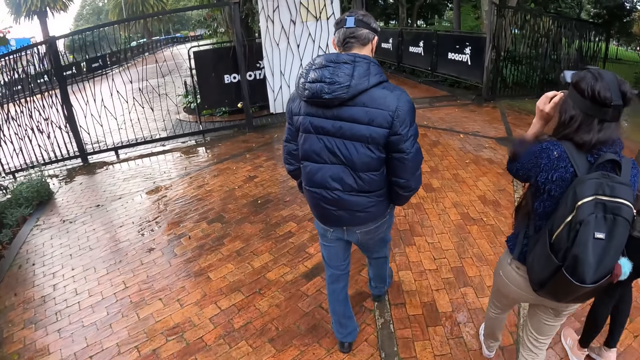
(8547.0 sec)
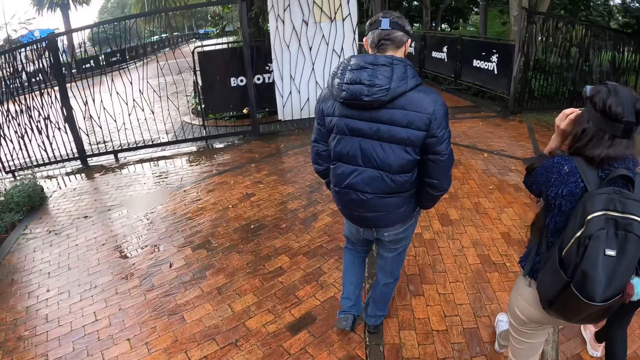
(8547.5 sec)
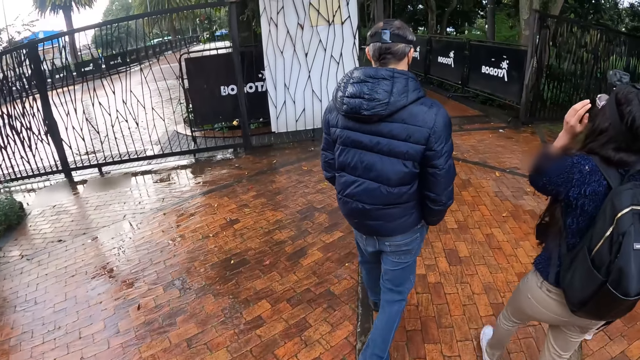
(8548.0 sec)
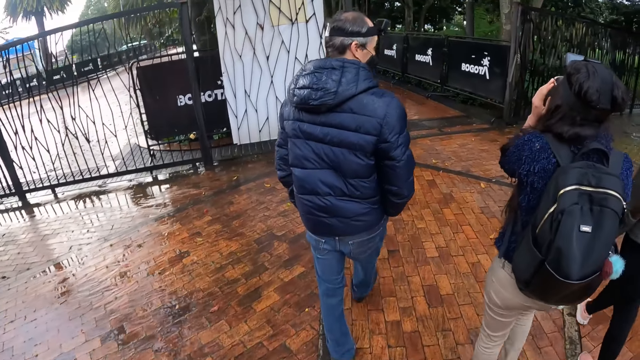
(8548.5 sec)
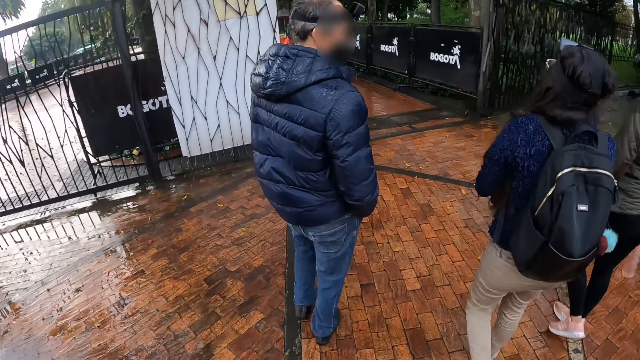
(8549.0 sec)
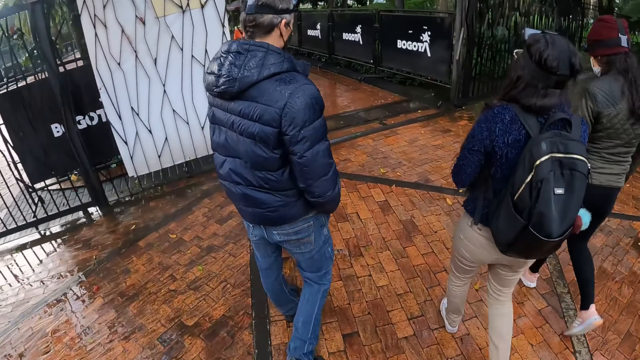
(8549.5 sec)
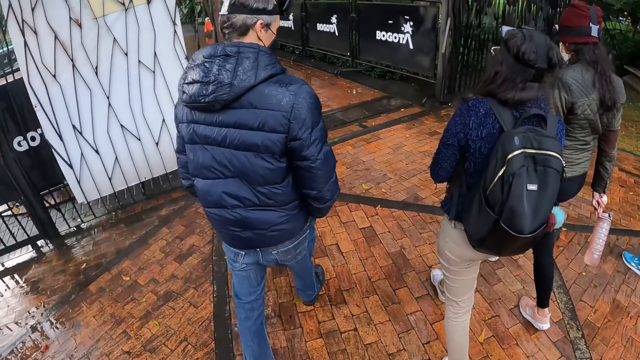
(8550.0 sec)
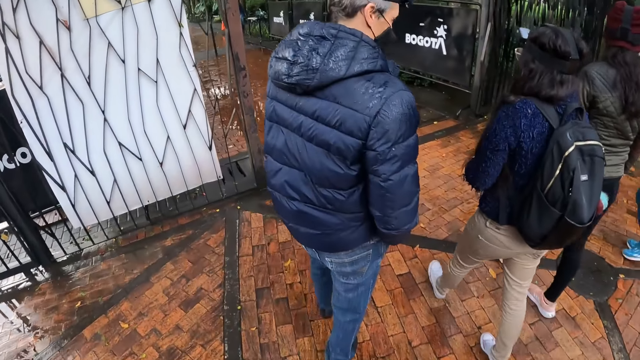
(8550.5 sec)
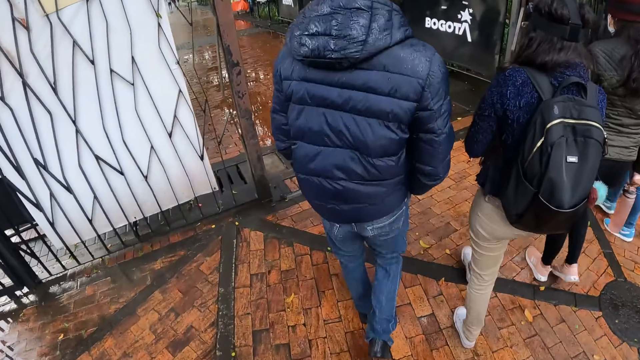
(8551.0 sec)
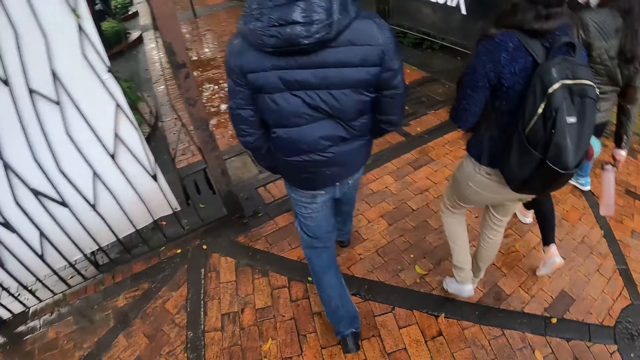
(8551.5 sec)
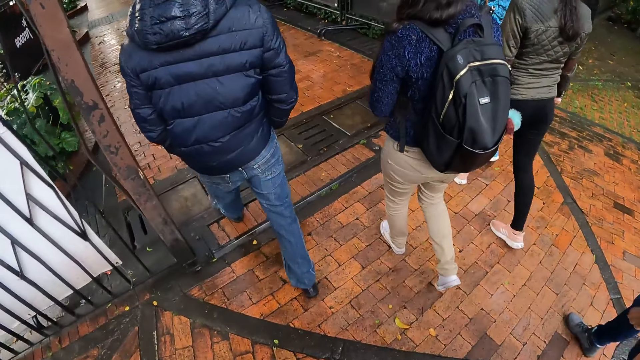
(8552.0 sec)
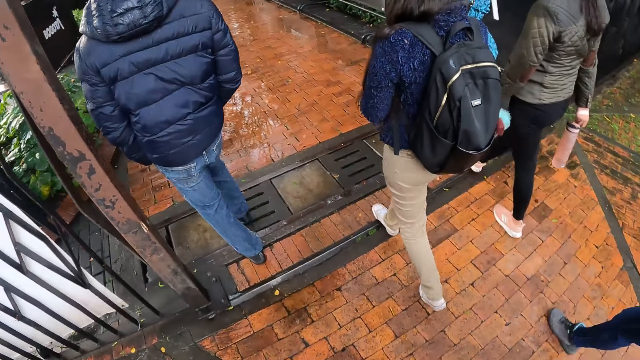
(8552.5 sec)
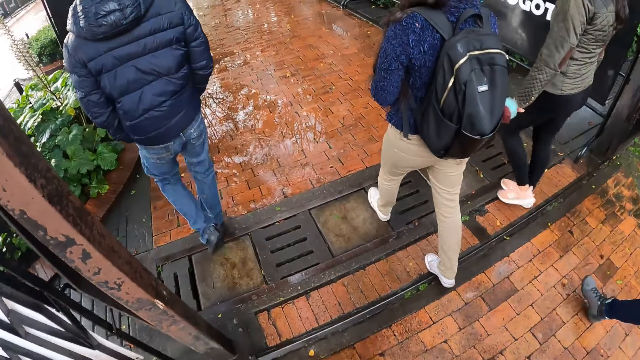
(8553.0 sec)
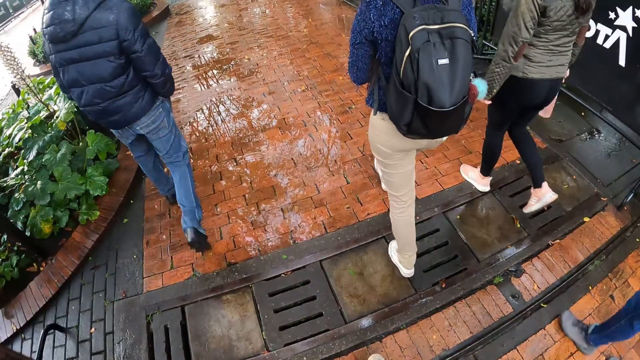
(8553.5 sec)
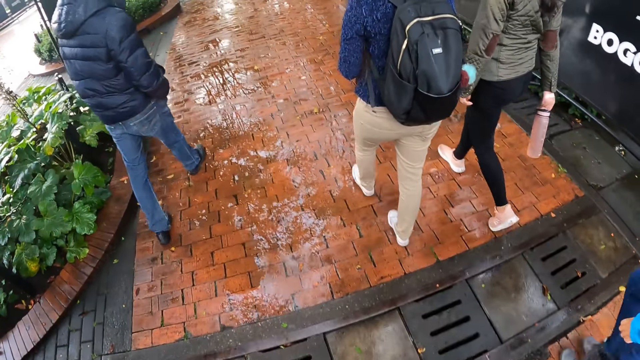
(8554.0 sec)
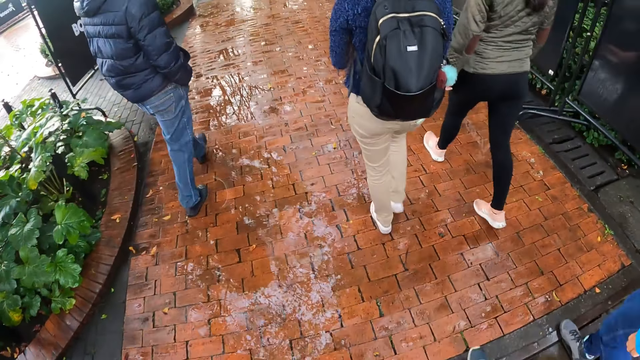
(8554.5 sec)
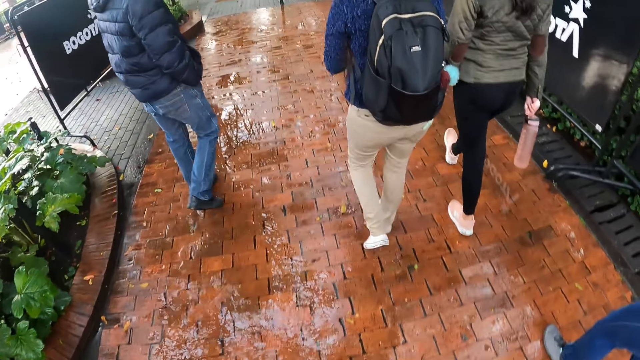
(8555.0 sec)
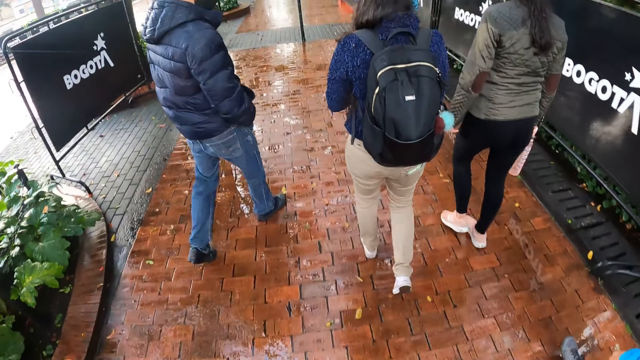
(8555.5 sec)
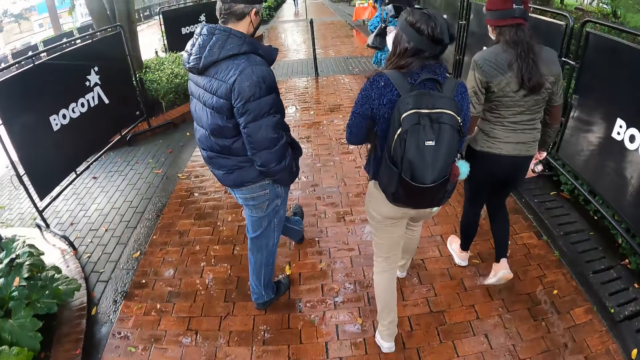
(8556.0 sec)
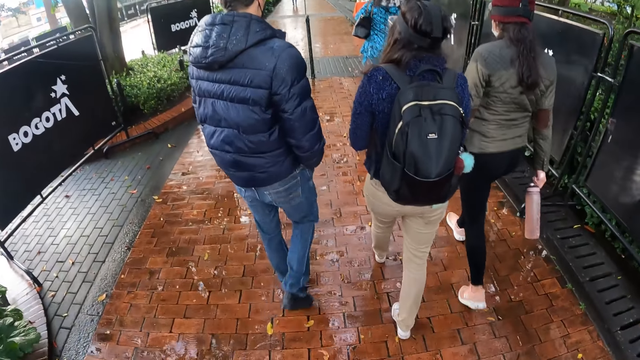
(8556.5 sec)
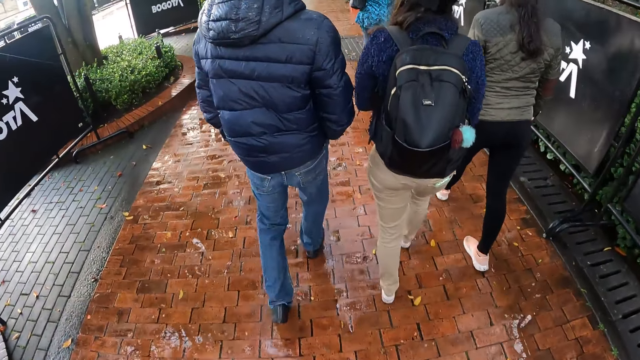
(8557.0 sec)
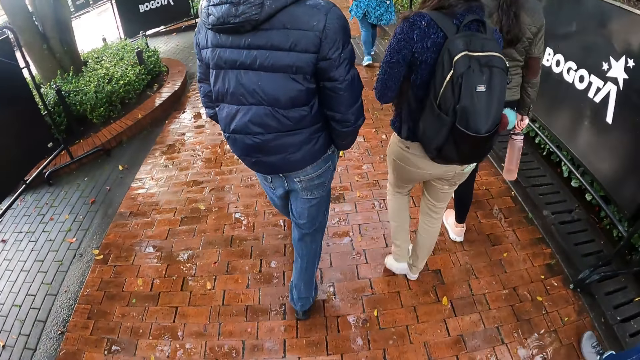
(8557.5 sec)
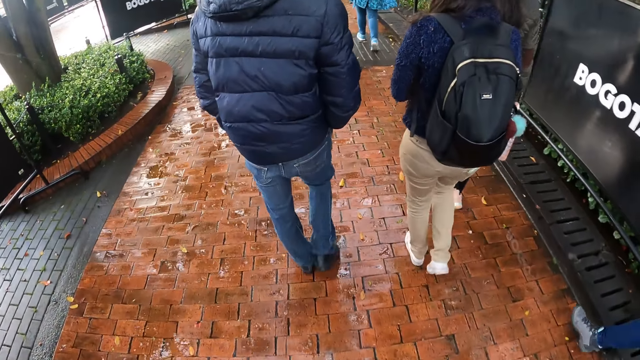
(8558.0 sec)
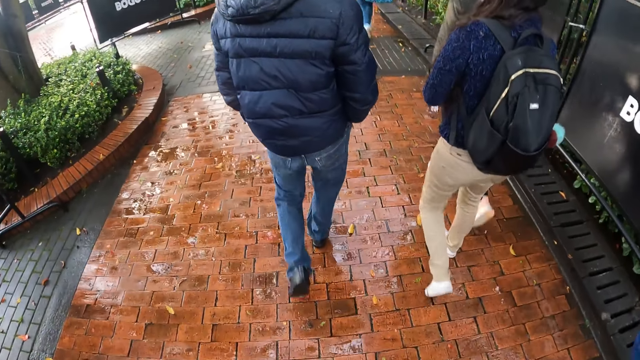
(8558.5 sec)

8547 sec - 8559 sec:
The camera wearer walks out of the park with a woman and a group of people.

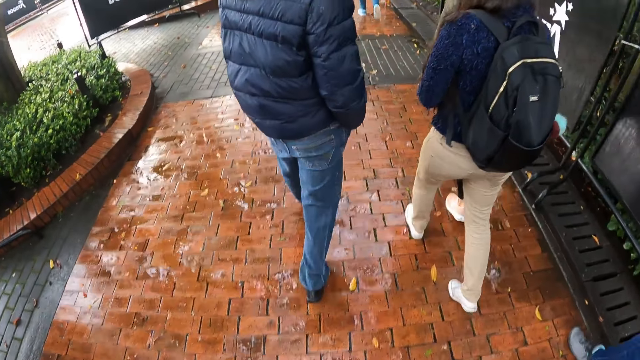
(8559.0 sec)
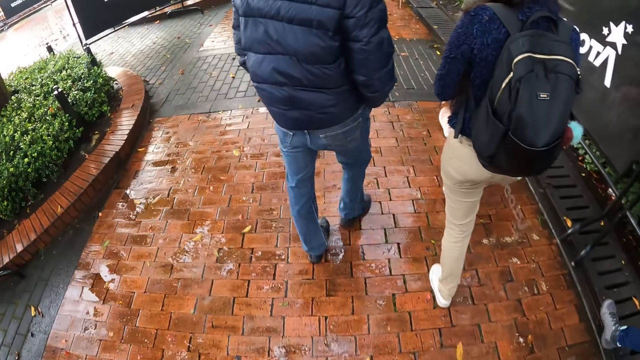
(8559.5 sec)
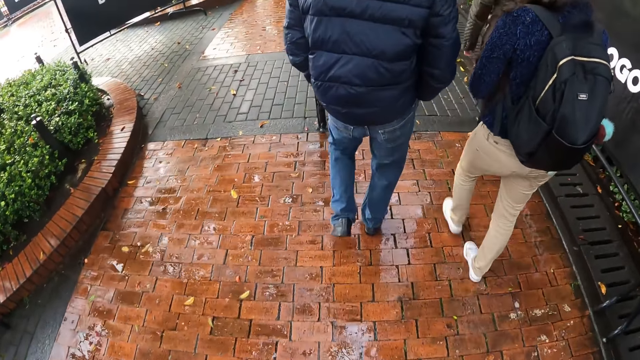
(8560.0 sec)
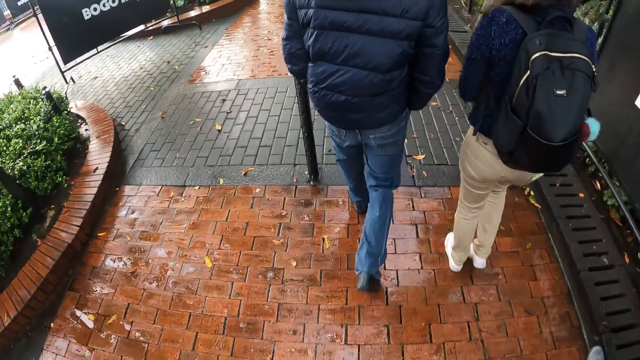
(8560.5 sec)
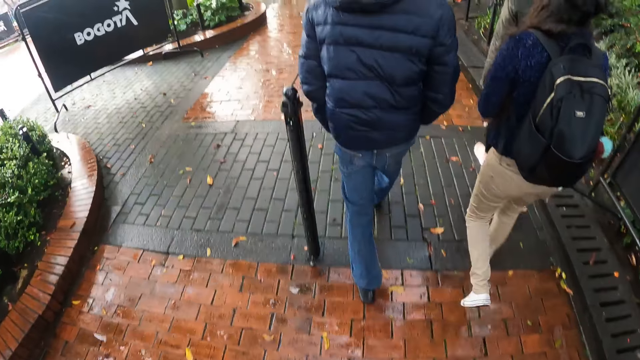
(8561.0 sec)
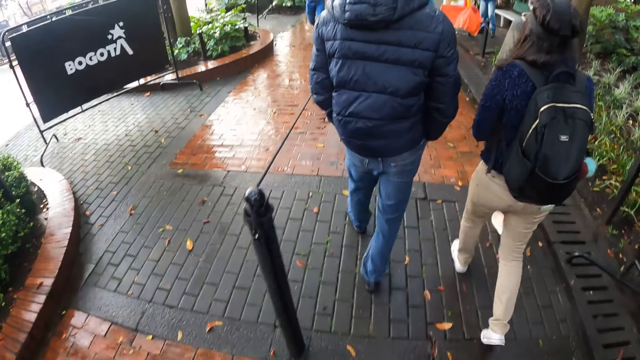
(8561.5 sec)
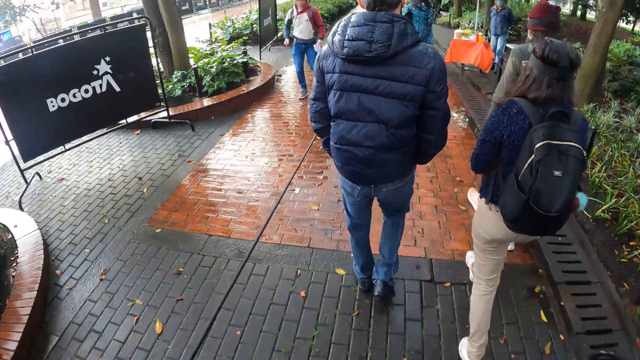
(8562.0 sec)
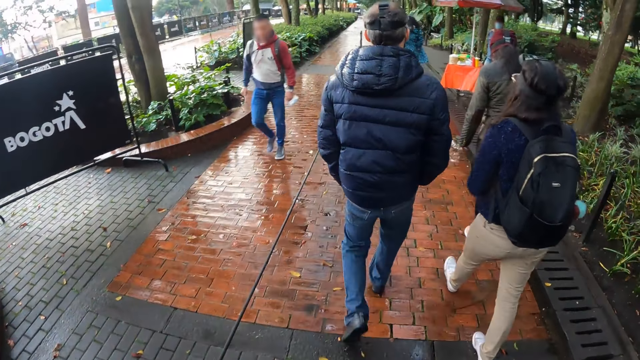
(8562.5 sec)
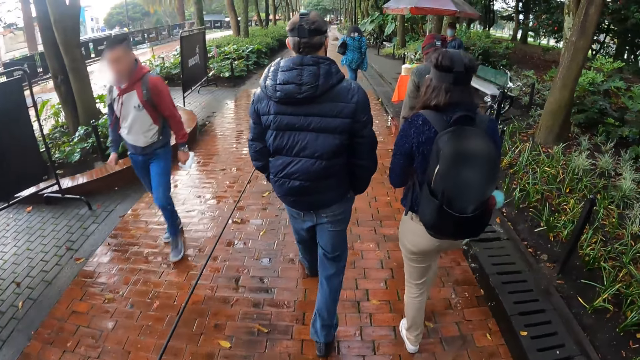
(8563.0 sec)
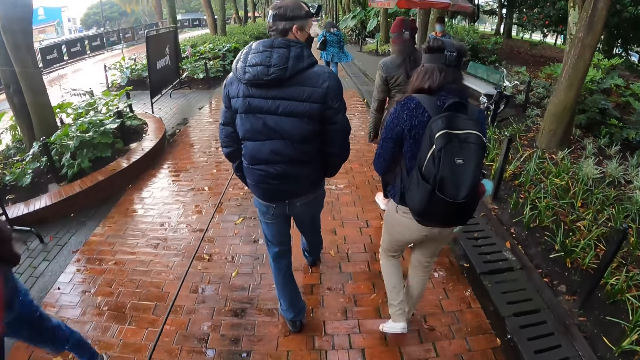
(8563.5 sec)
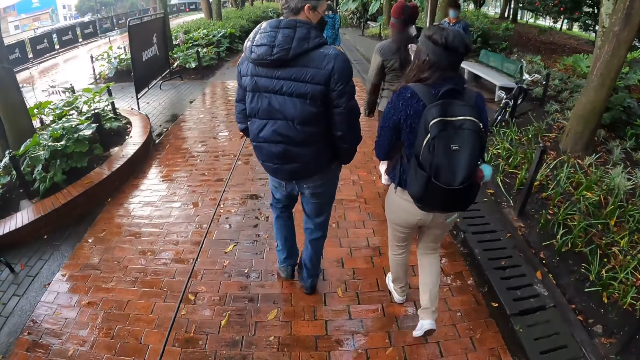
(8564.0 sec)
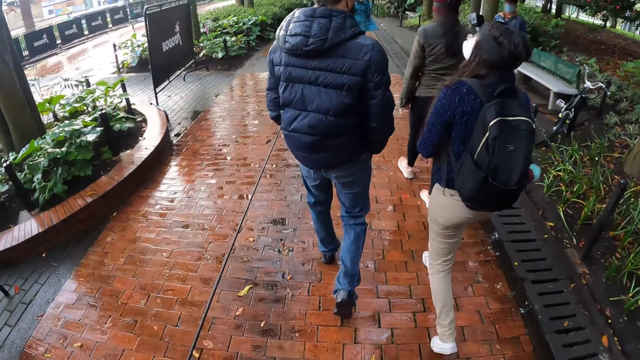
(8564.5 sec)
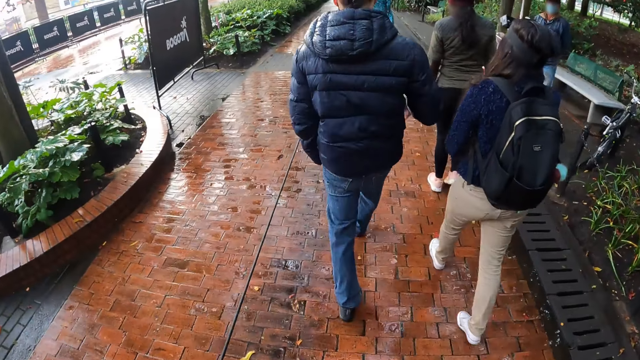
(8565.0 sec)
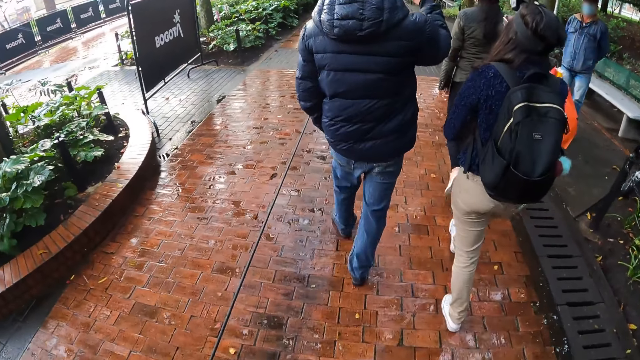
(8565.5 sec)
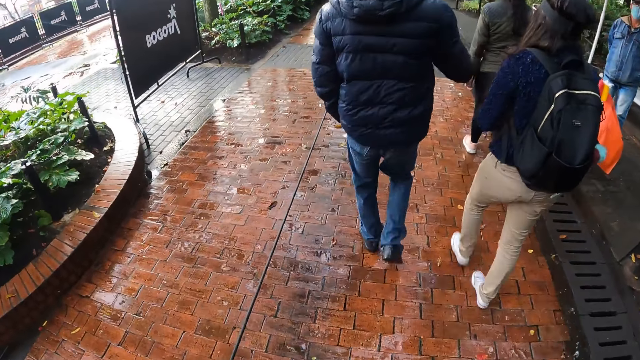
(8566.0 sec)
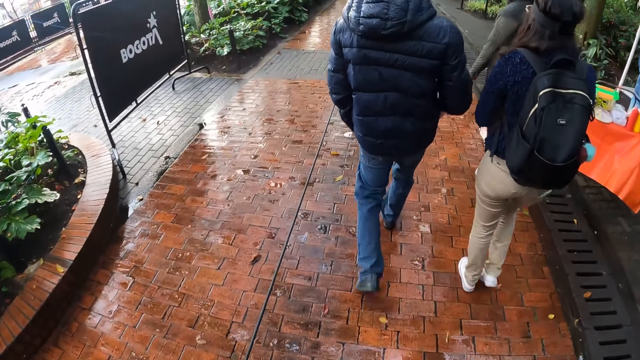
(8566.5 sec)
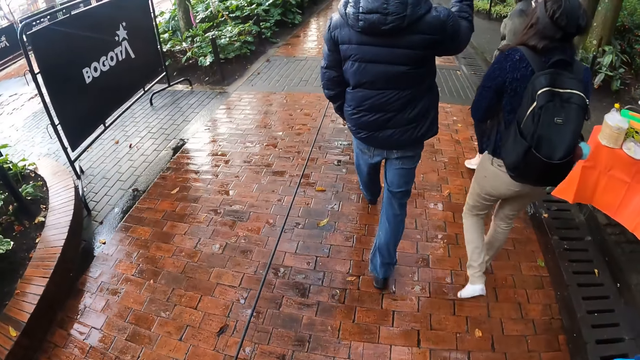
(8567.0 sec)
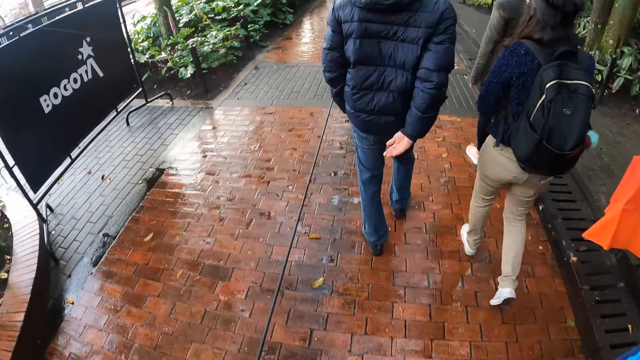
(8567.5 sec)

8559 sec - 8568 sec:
A man walks past the camera wearer. A man converses with the camera wearer, a woman, another woman, another woman and another woman.
